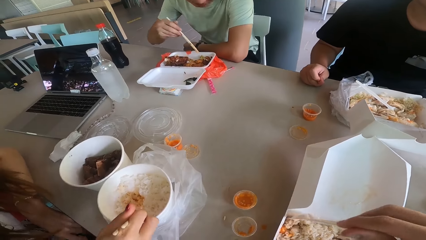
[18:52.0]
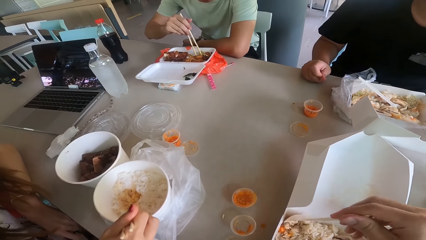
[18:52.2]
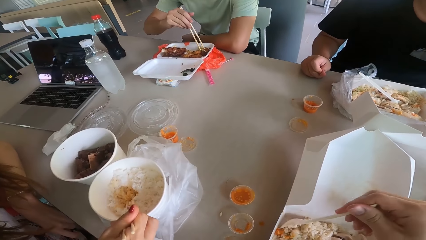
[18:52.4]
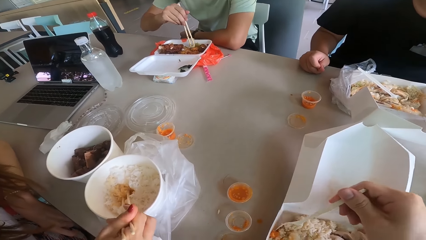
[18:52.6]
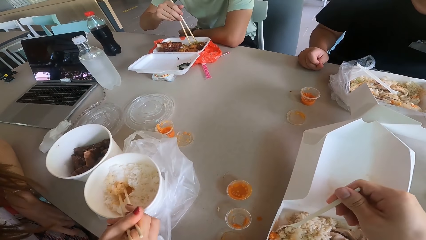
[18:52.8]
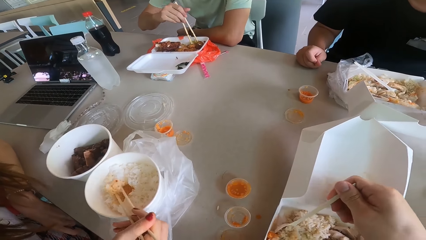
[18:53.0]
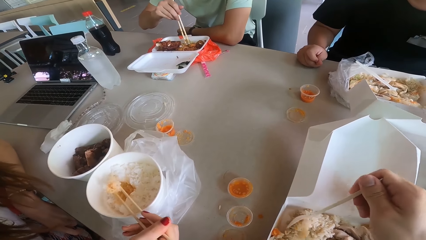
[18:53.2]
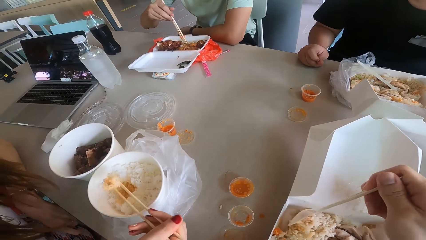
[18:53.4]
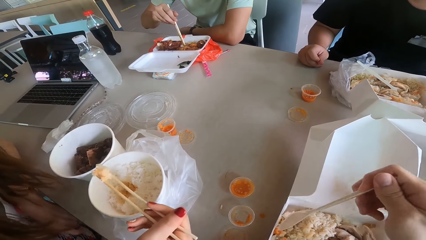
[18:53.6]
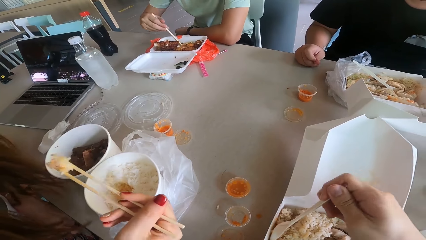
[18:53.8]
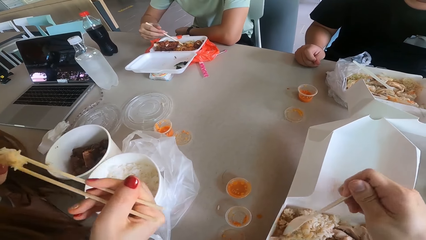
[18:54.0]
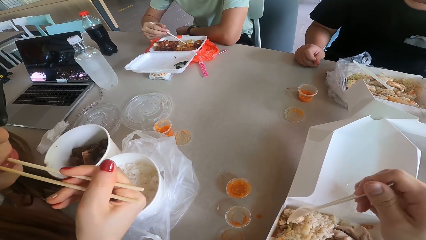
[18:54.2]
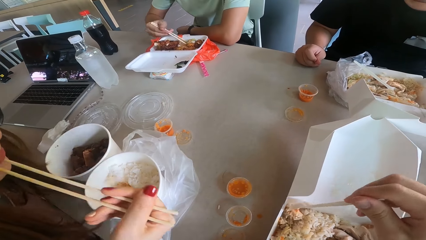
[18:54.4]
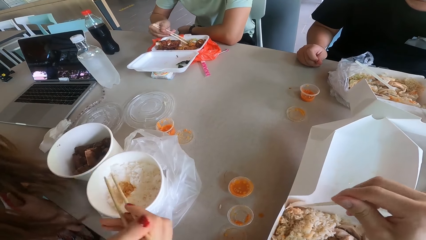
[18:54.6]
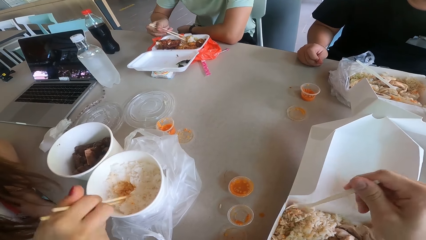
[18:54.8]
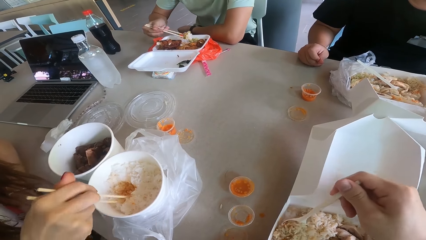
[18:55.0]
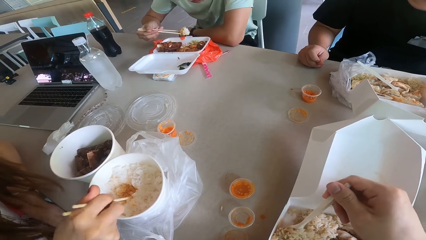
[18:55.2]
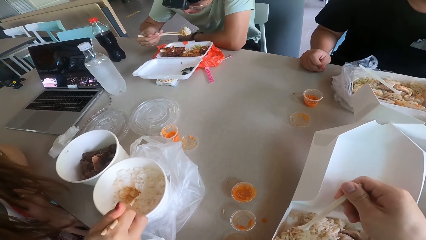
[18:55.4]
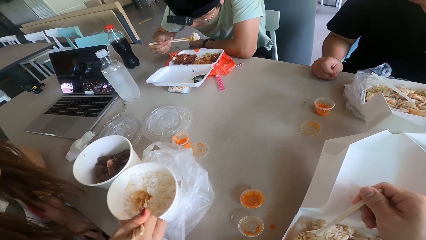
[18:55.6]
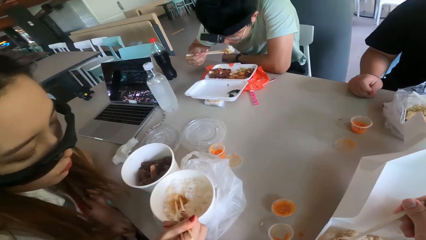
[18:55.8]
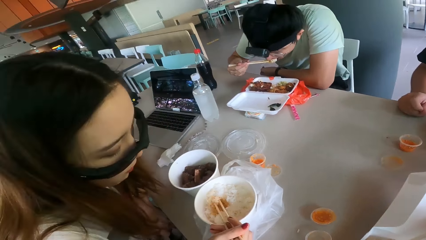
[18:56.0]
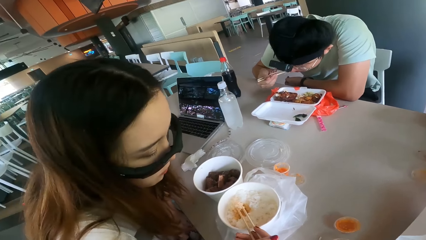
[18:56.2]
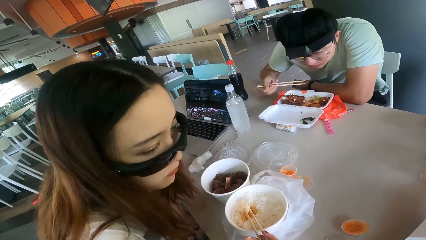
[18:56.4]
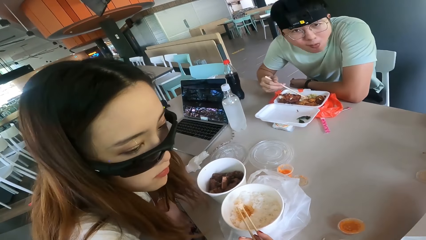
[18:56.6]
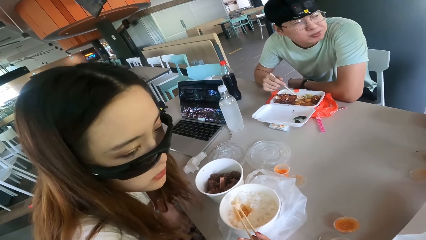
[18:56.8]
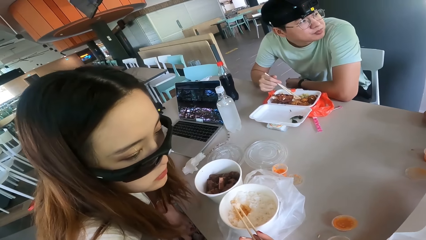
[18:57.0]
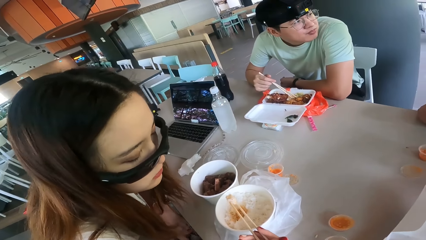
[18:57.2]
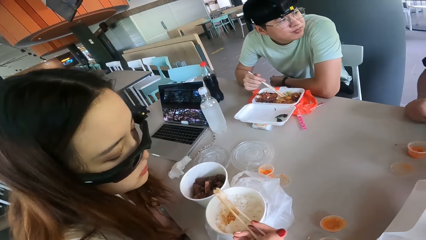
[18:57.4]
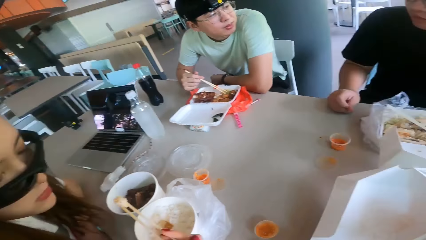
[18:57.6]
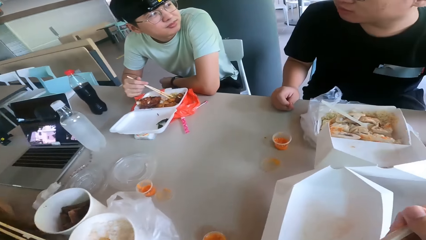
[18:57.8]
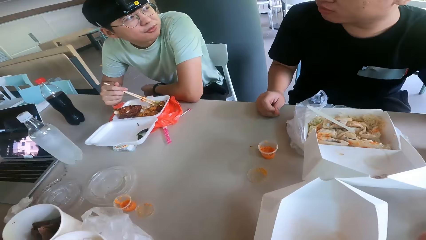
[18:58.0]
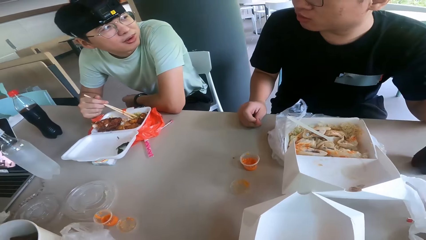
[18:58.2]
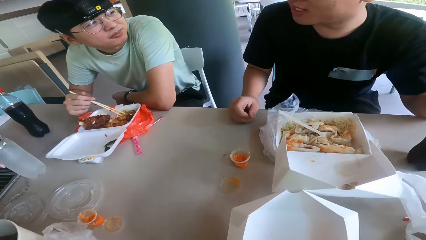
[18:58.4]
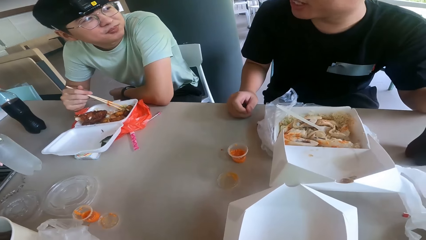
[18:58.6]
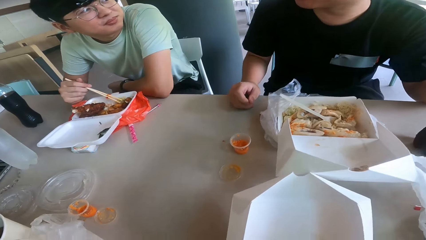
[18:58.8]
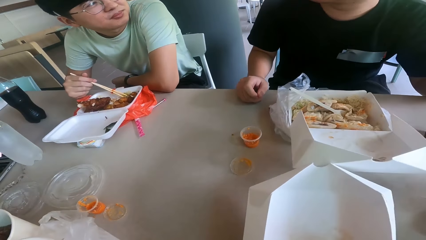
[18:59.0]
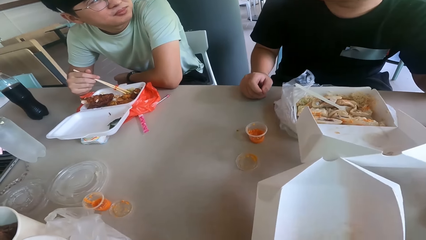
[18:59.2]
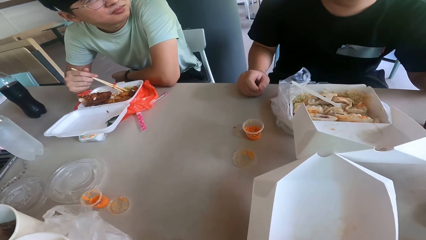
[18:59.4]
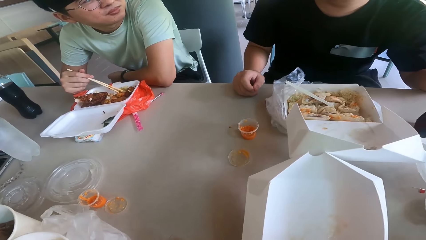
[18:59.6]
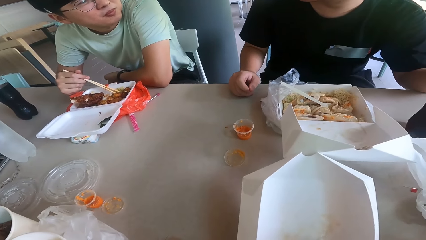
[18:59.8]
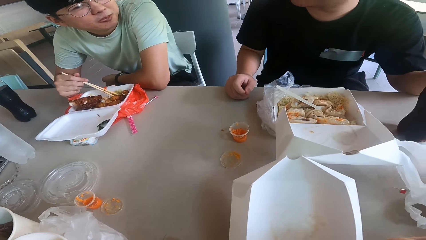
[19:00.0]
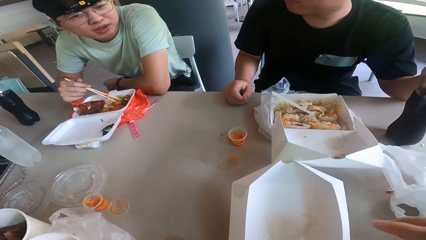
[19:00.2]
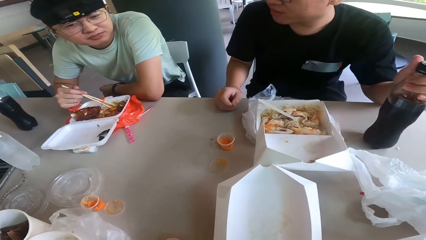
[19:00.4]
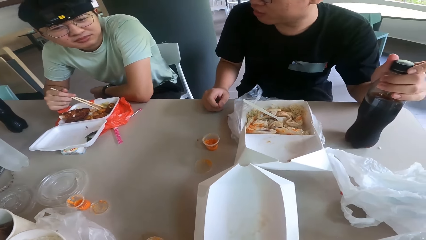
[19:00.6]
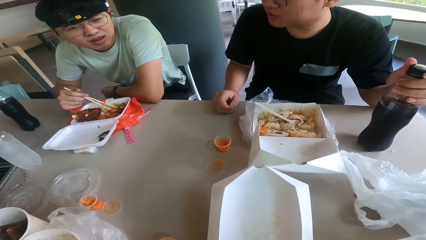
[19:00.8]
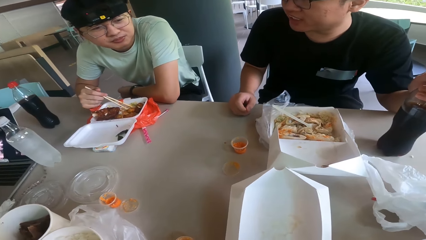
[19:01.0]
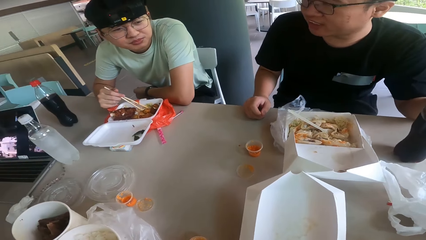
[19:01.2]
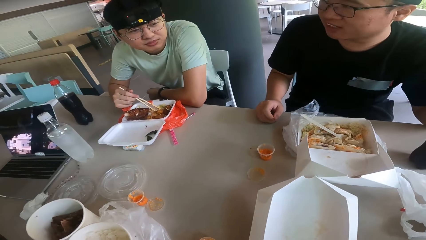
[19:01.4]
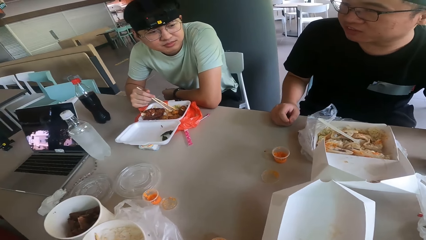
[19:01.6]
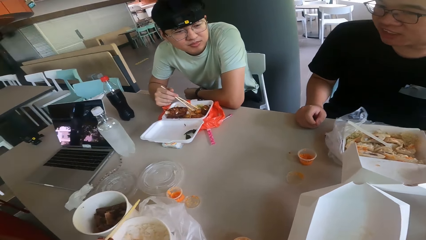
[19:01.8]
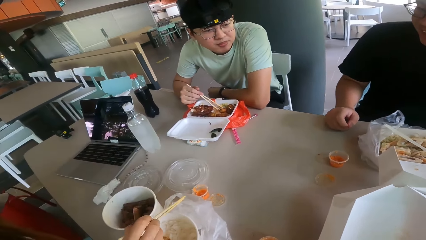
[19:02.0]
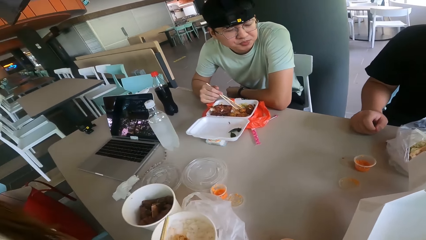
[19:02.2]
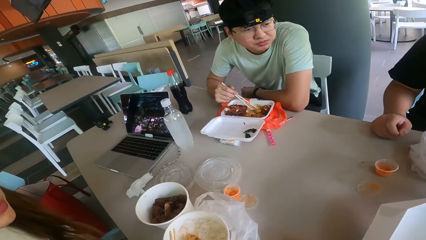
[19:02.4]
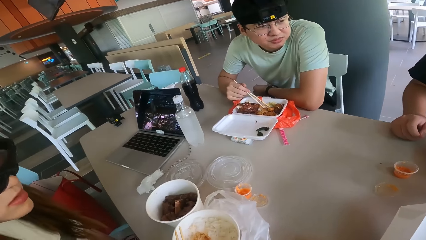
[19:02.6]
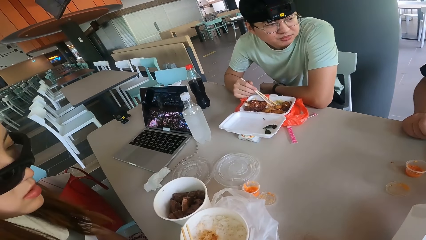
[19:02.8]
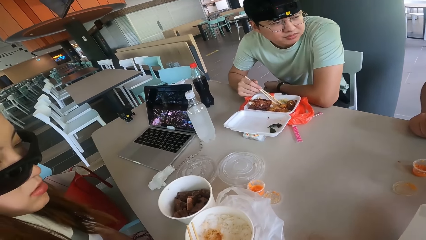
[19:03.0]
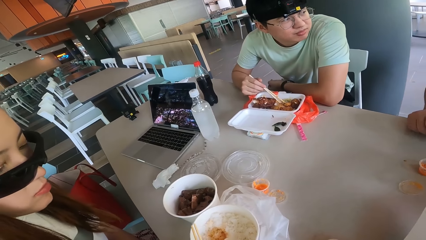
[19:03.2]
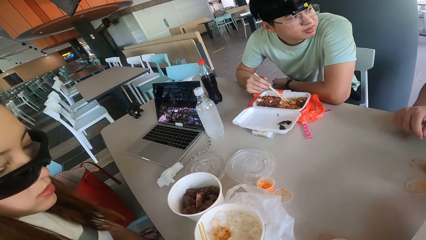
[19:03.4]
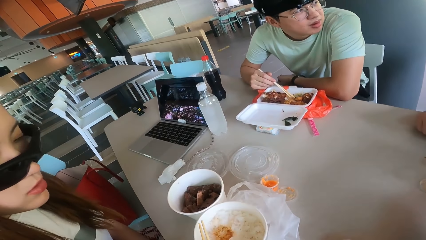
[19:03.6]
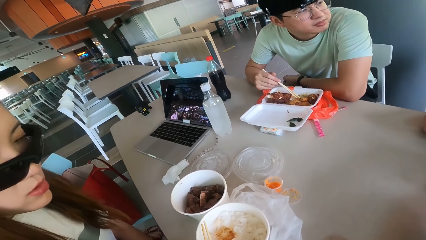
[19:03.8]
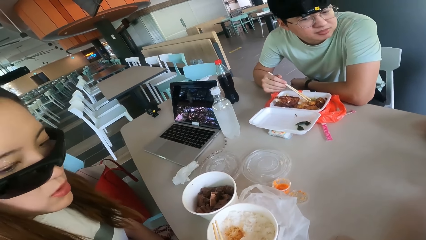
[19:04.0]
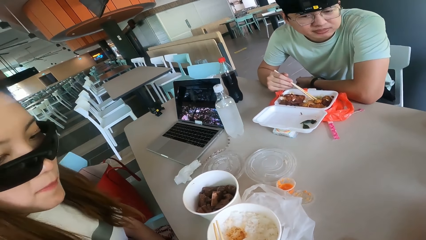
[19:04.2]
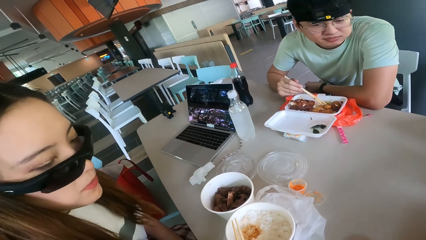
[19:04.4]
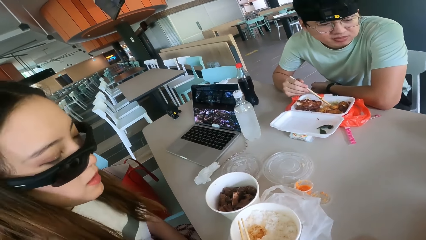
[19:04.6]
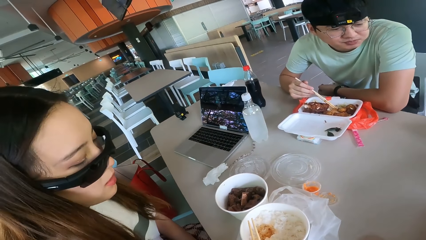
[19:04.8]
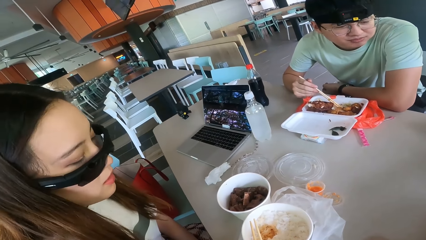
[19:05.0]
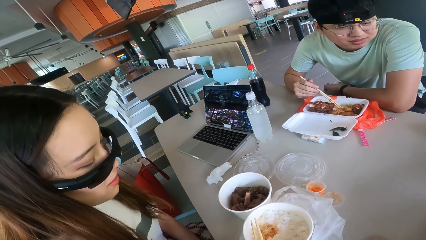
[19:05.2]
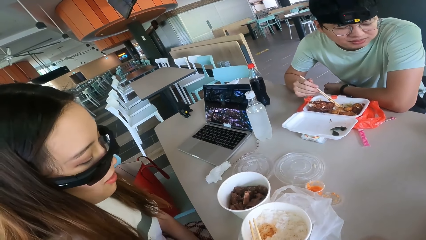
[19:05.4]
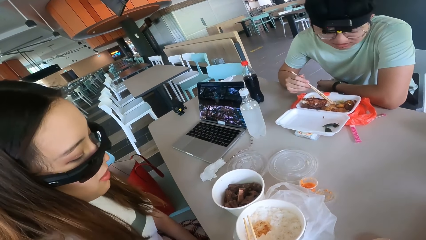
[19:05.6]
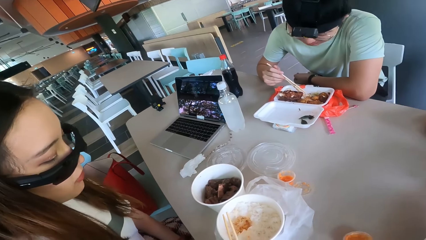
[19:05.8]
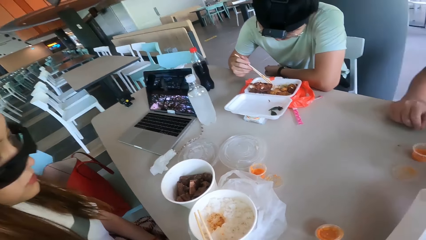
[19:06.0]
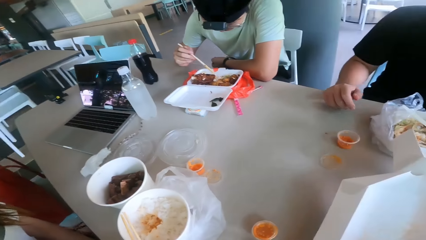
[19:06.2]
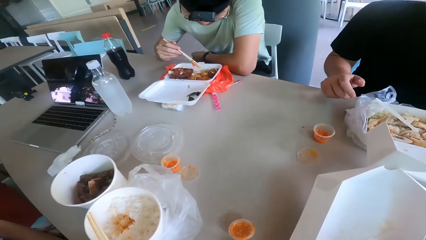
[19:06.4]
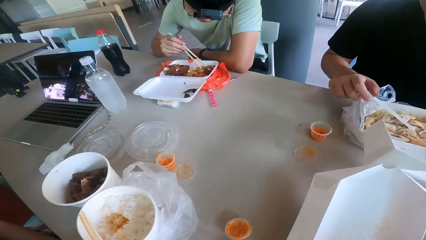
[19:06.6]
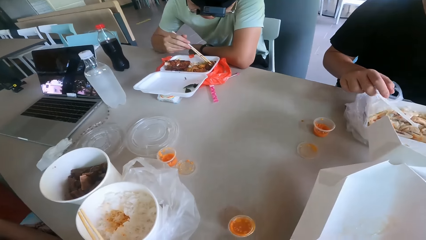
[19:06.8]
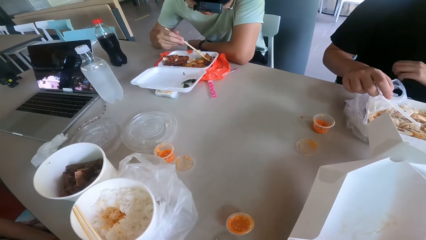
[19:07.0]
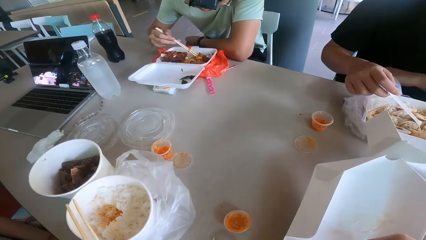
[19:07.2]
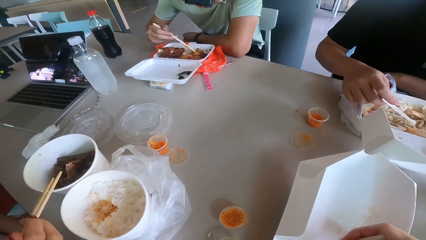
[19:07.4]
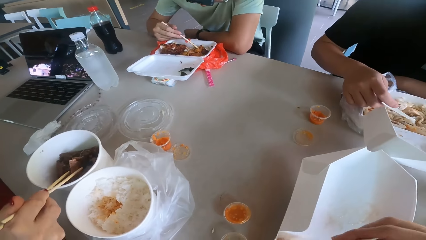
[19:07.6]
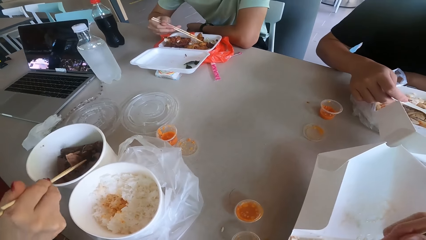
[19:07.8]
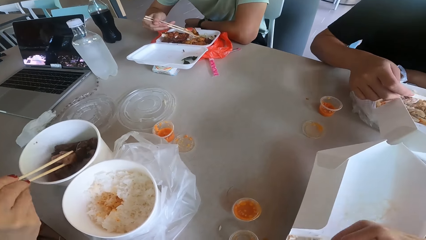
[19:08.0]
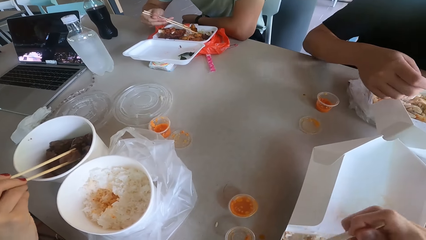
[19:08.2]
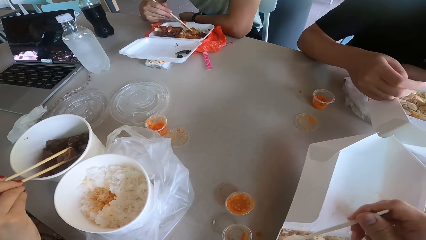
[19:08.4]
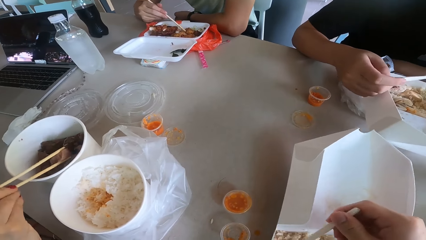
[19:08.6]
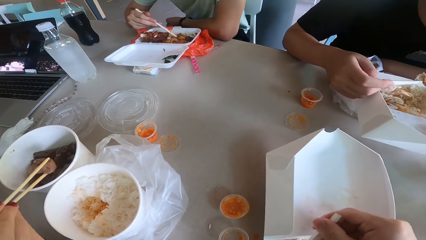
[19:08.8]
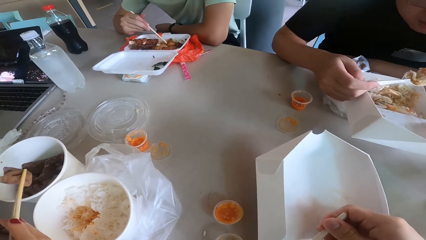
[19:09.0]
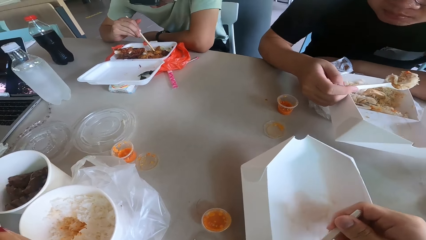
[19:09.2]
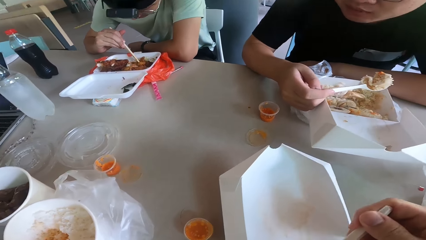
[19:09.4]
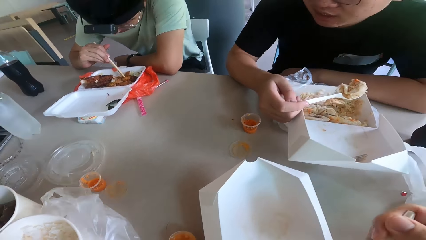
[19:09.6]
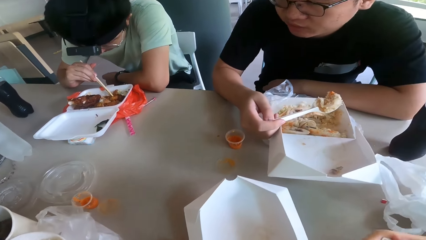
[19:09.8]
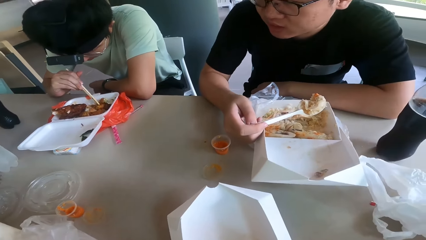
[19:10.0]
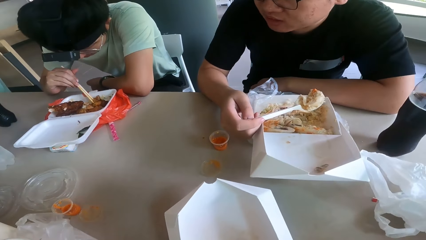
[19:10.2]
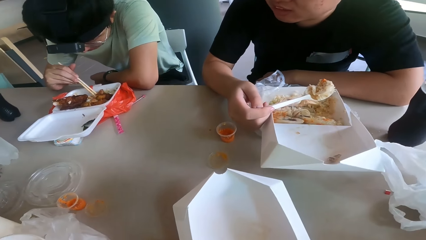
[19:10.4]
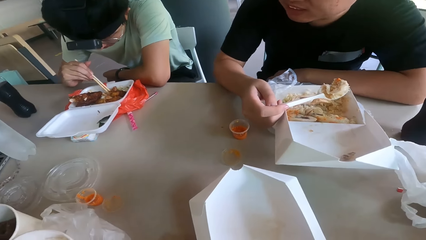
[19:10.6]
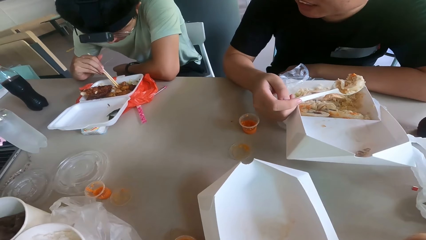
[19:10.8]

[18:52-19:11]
The camera wearer looks at the meal.
